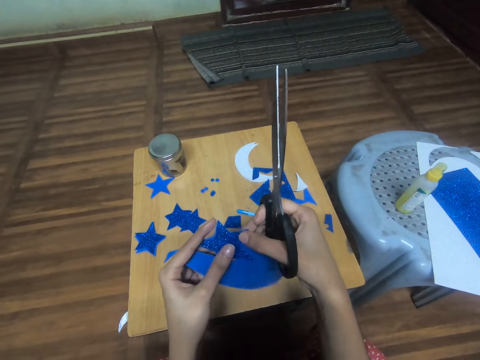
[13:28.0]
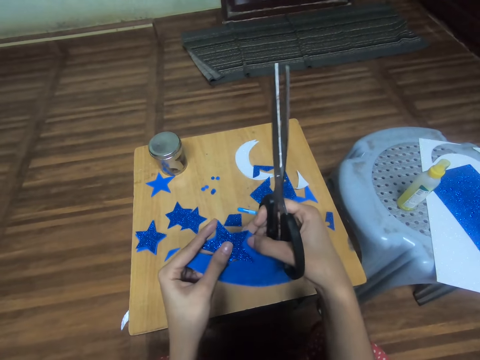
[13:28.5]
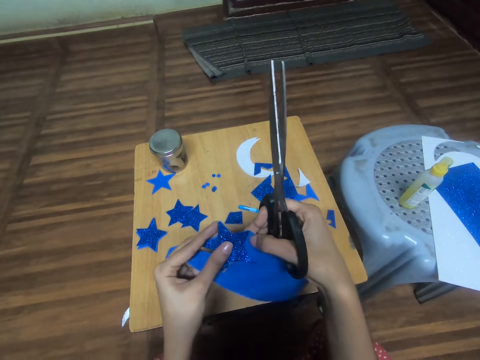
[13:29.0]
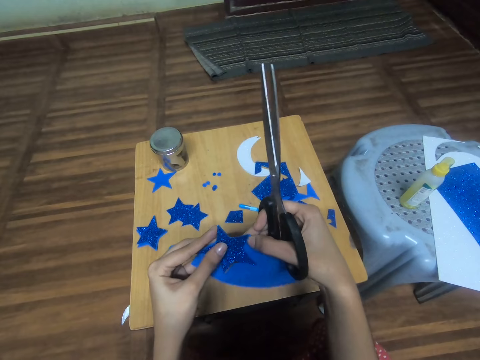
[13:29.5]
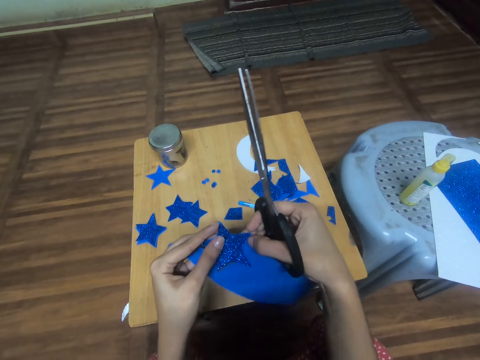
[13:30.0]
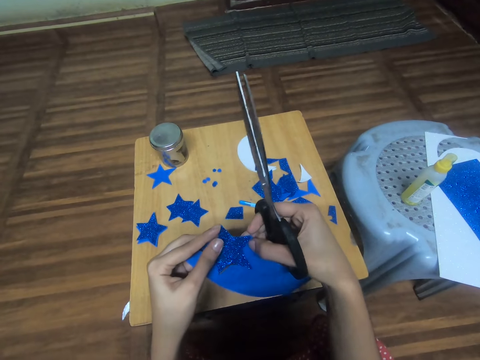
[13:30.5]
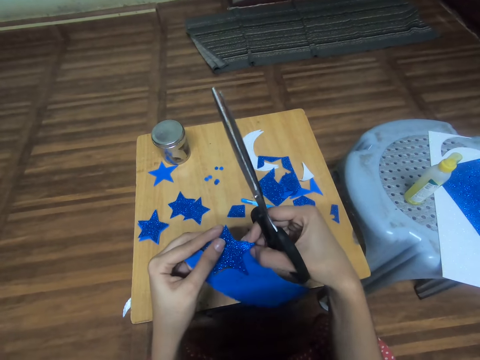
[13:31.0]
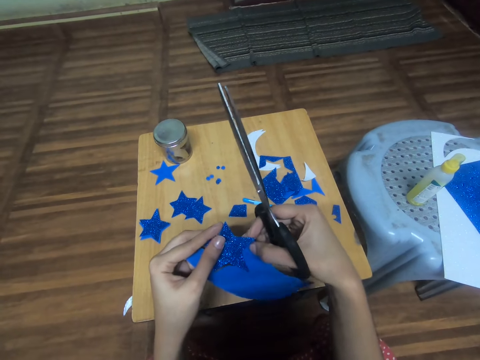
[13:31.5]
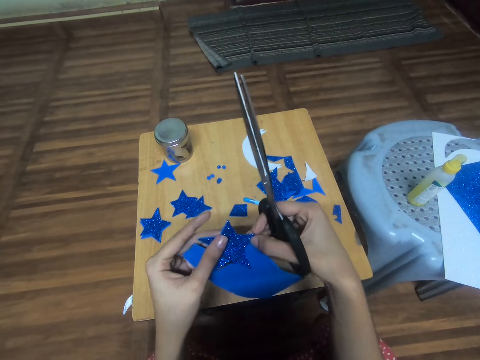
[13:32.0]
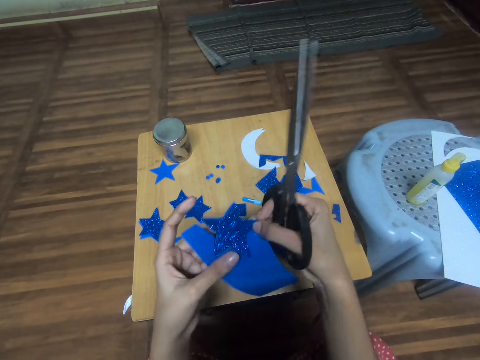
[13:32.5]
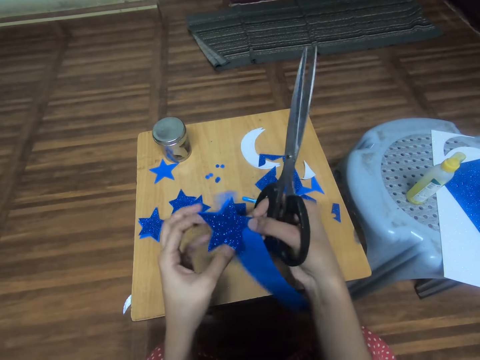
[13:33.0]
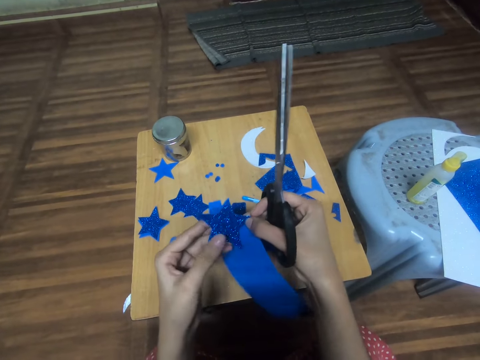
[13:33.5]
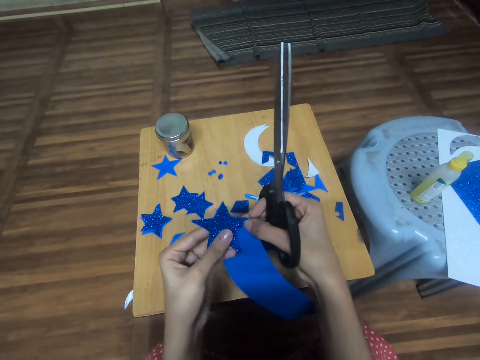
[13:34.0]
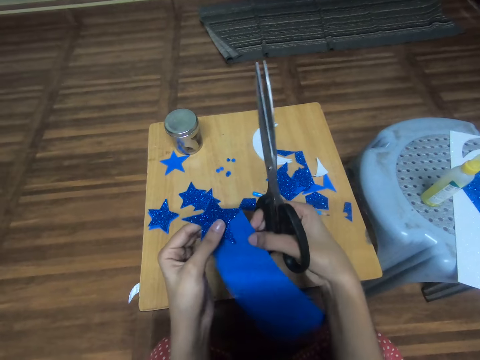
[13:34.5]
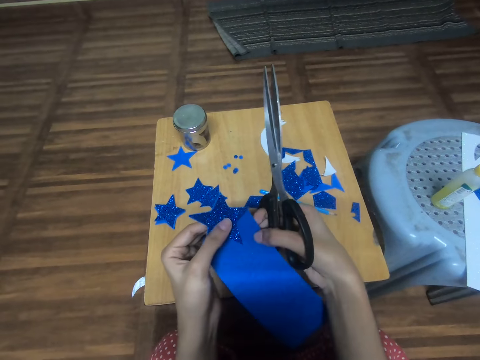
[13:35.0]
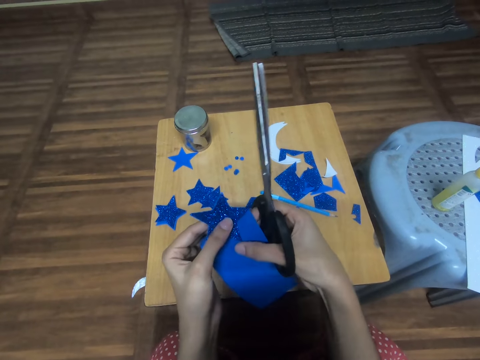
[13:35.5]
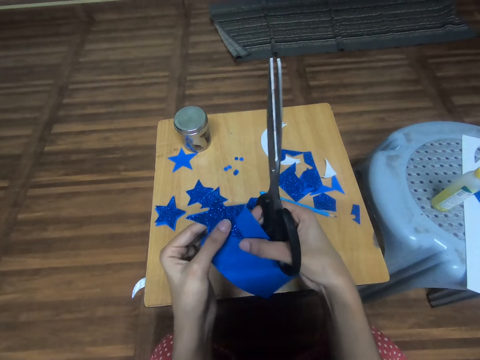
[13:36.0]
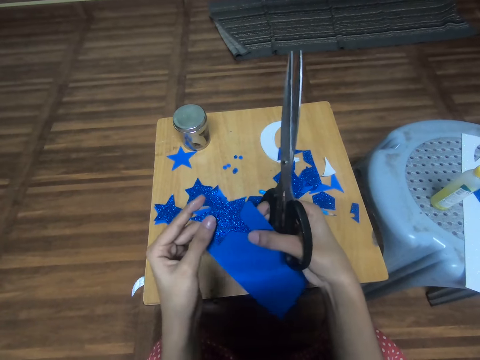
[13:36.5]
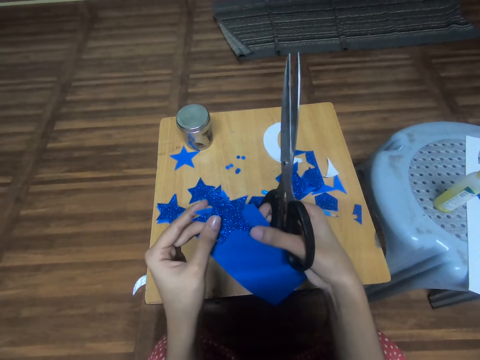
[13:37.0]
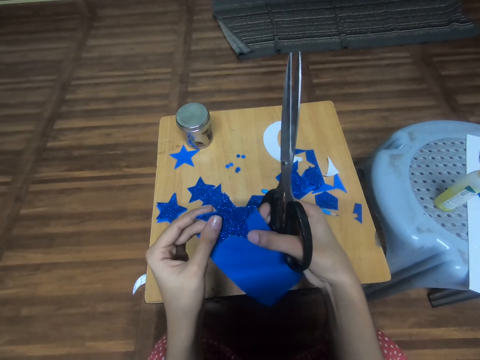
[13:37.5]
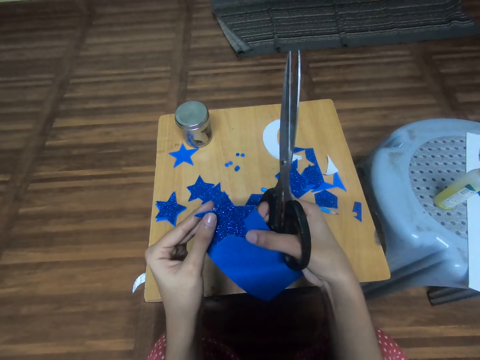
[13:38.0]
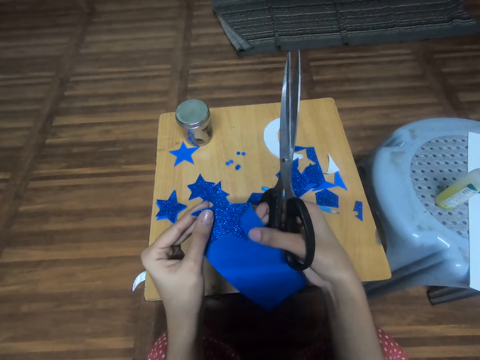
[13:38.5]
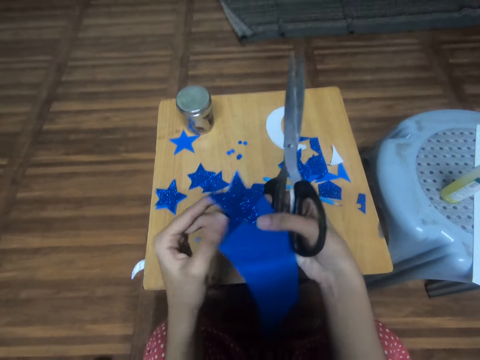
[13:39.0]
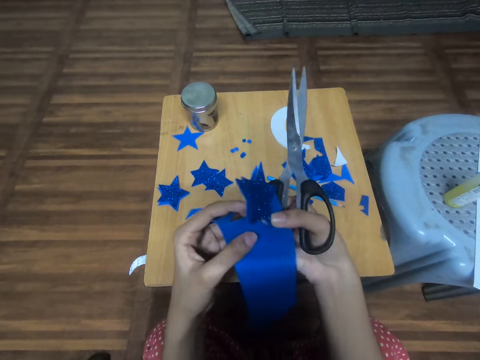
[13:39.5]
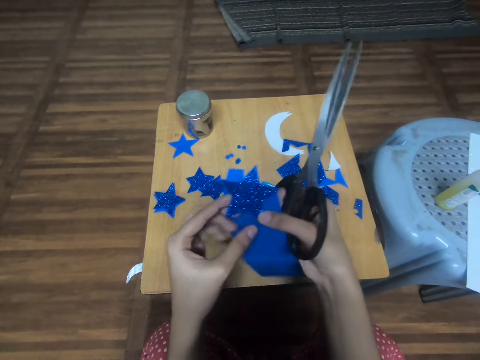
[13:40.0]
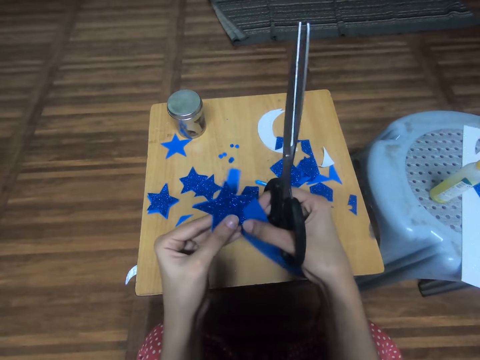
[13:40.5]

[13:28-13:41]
The camera wearer adjusts the star-cutout on a card stock.

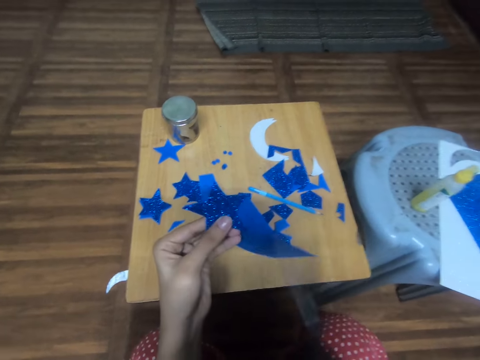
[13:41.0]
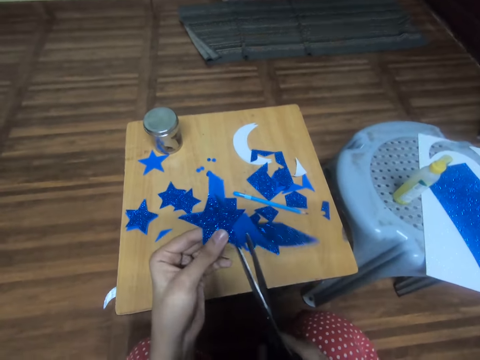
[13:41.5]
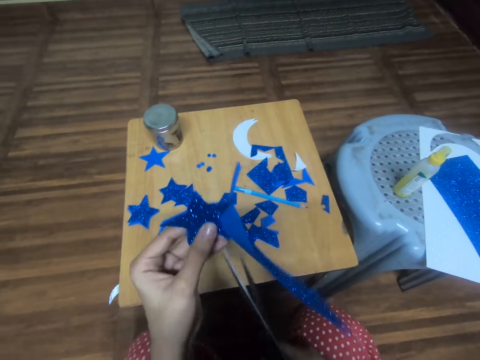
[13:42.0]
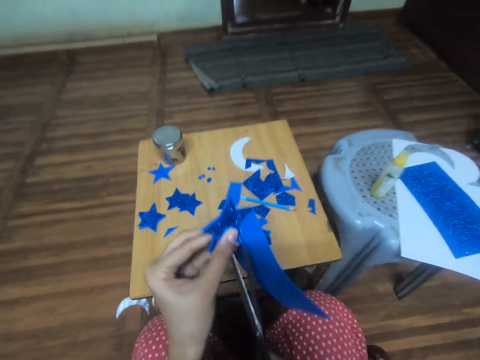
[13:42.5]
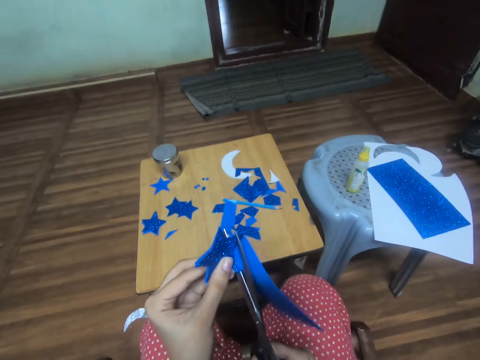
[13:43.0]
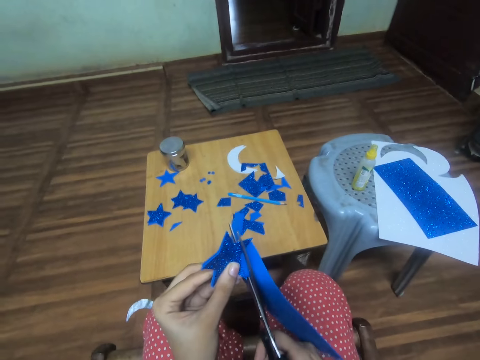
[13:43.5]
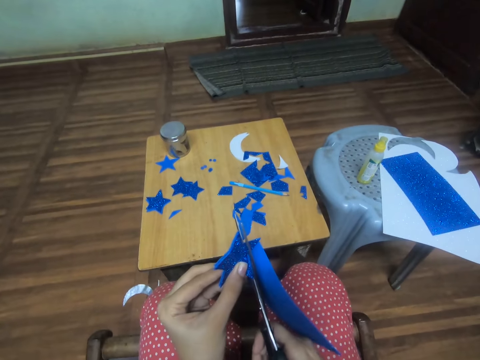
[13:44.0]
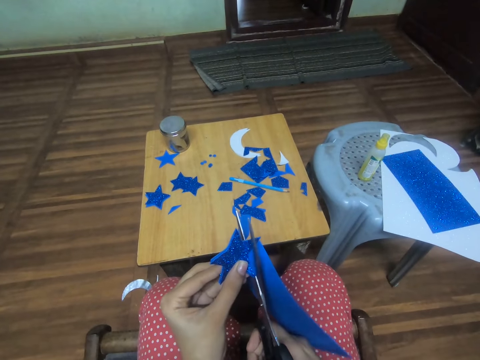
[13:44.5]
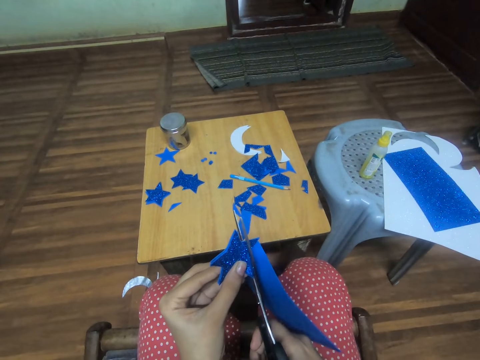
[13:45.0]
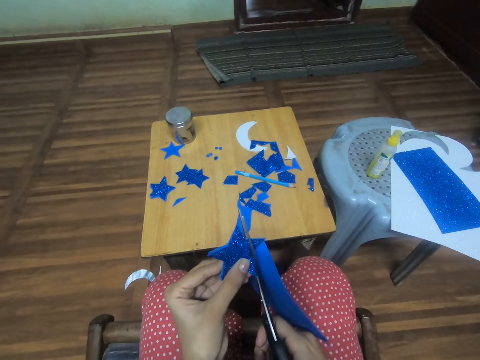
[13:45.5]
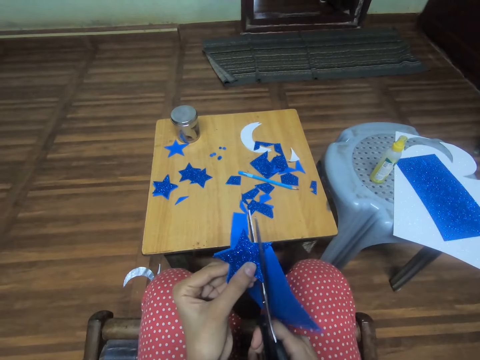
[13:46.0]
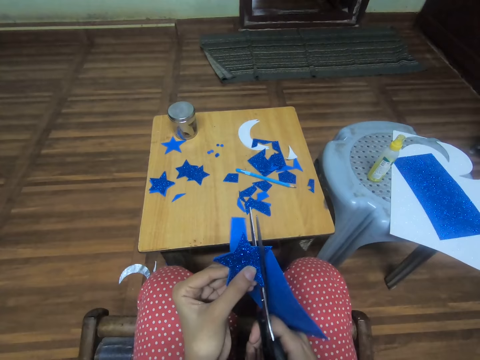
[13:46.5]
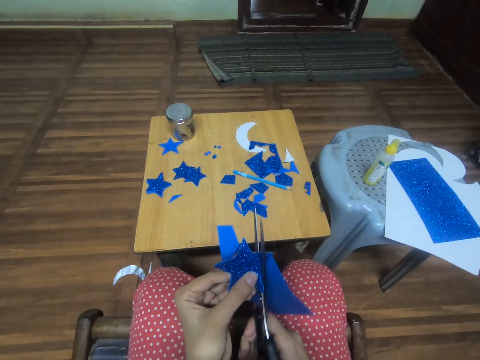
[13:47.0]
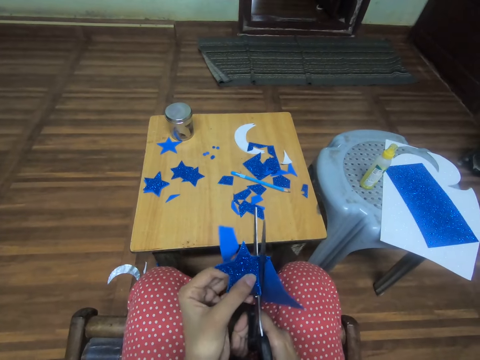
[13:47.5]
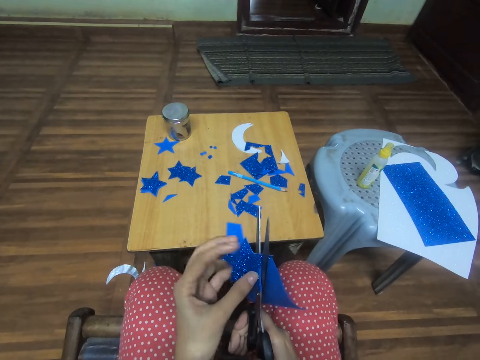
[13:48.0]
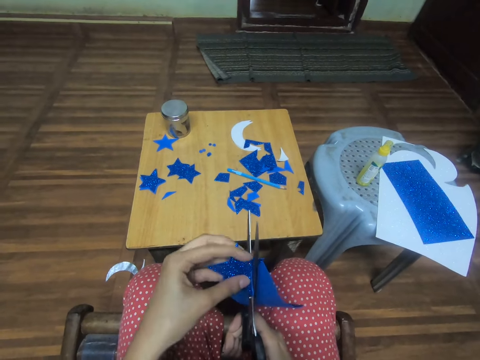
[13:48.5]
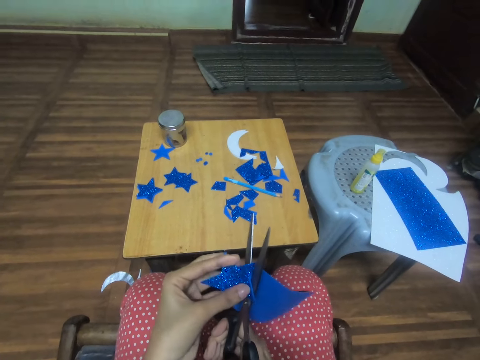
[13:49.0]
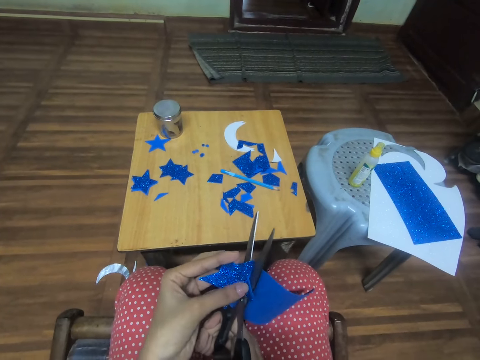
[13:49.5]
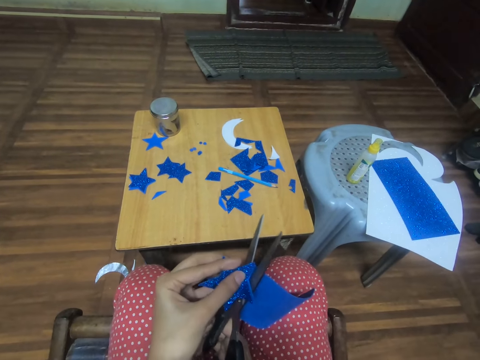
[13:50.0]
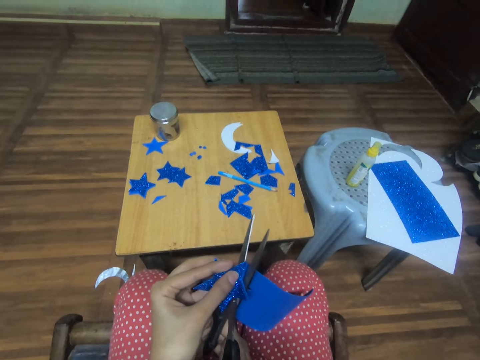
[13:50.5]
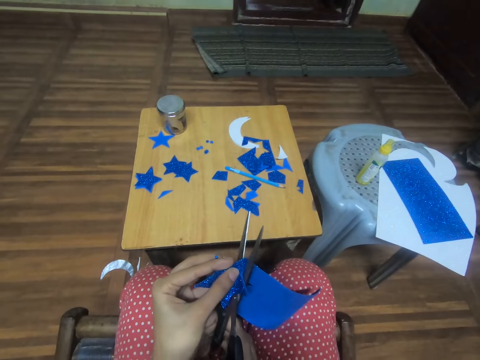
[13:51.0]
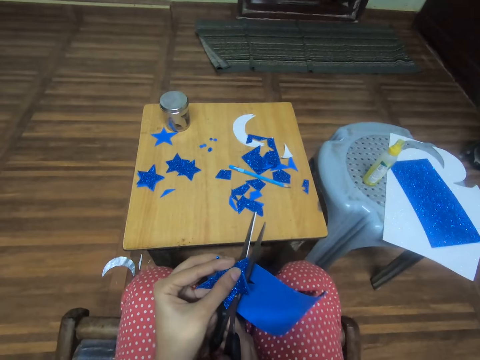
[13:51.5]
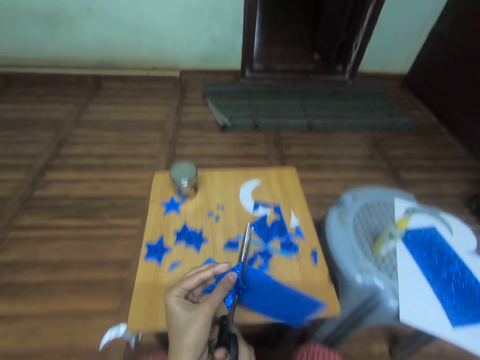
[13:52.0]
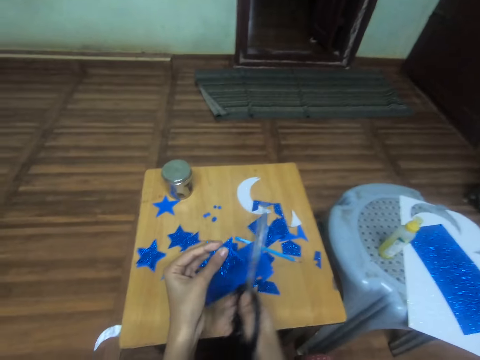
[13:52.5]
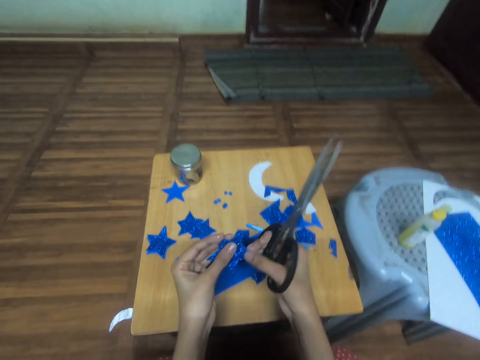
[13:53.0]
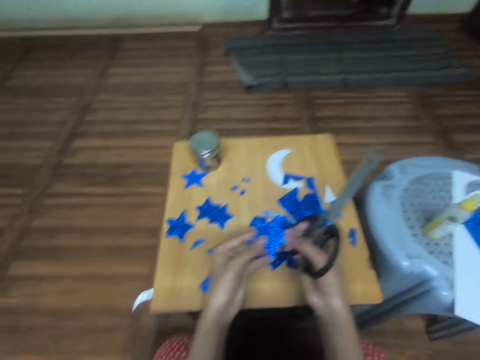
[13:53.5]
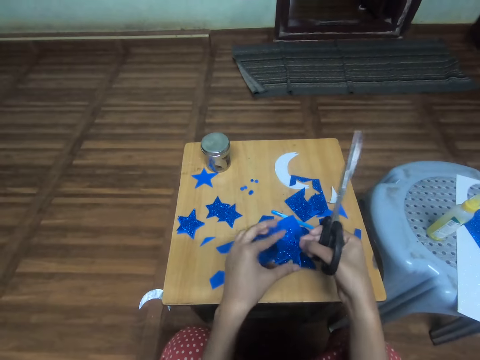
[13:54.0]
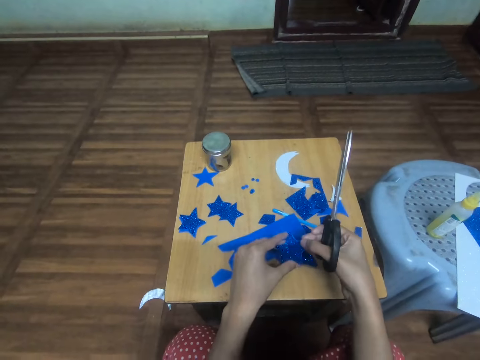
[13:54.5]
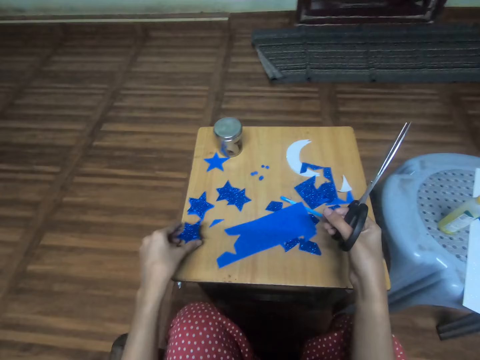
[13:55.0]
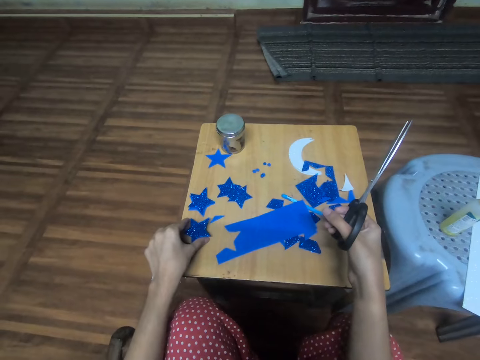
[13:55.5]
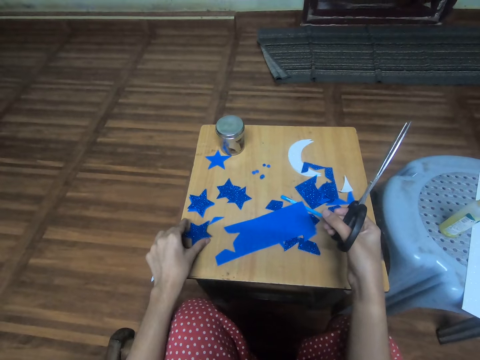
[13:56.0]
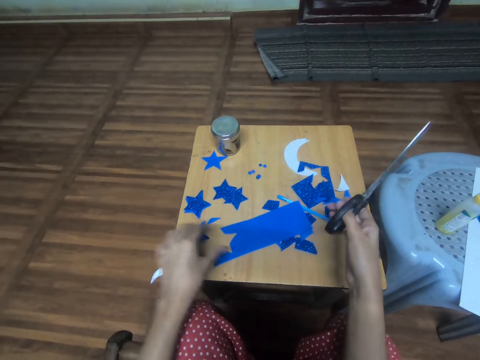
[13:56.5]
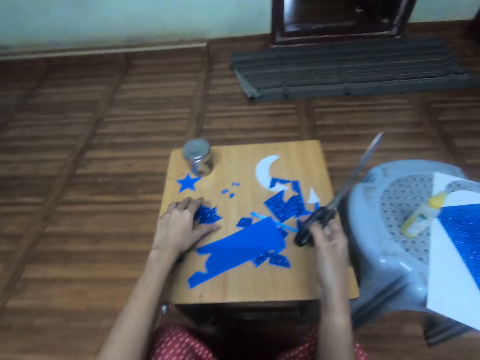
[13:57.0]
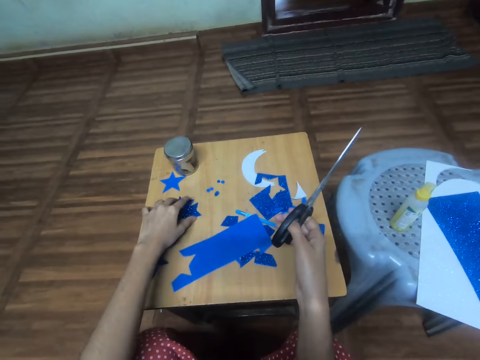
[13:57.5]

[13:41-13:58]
The camera wearer cuts the manila paper with scissors. They trace out the star-cutout from the card stock. They look at the star shaped manila and place the star shaped manila on the table.
